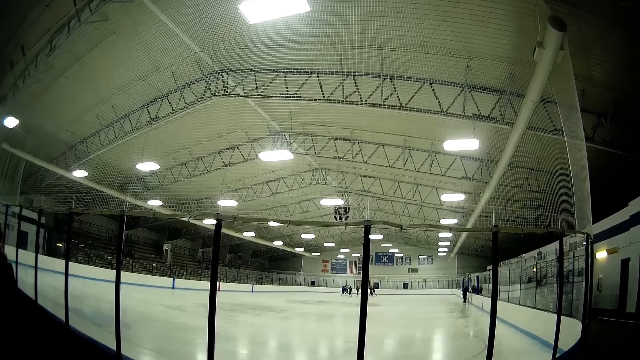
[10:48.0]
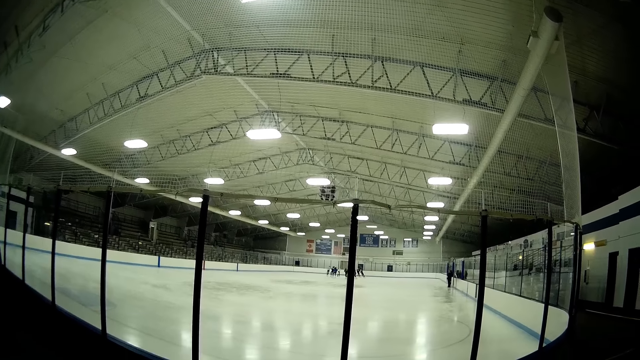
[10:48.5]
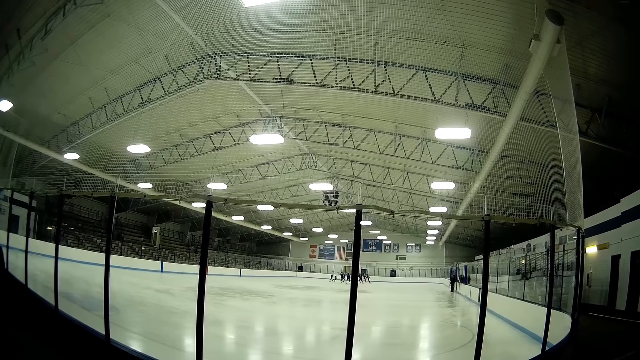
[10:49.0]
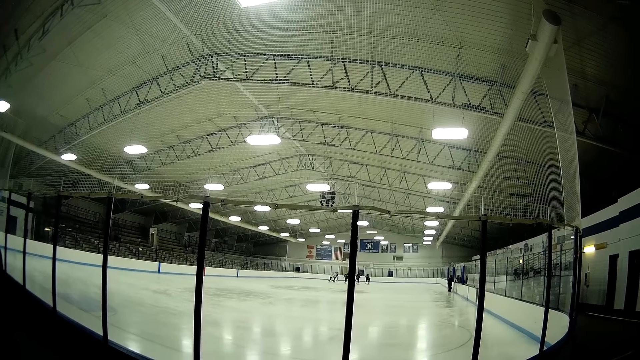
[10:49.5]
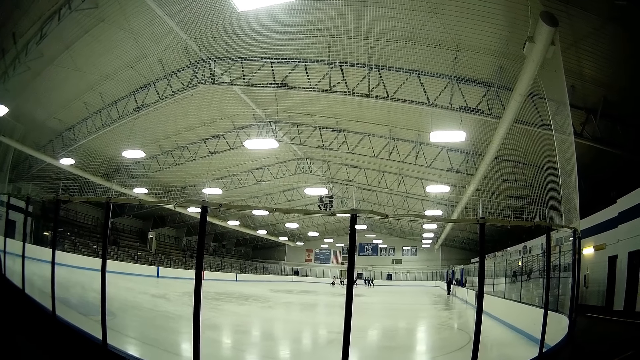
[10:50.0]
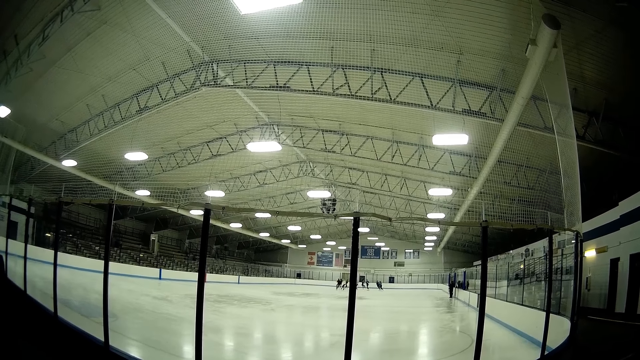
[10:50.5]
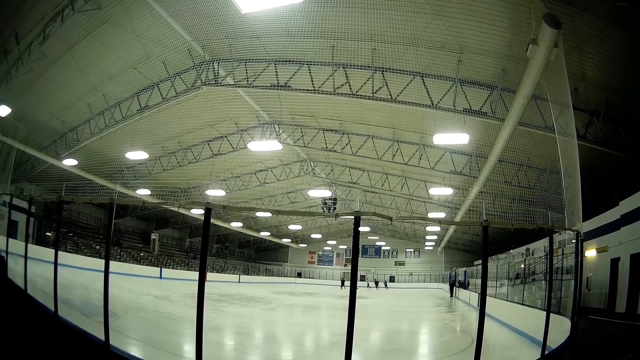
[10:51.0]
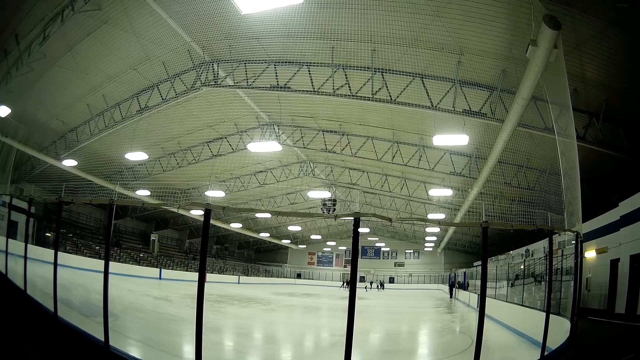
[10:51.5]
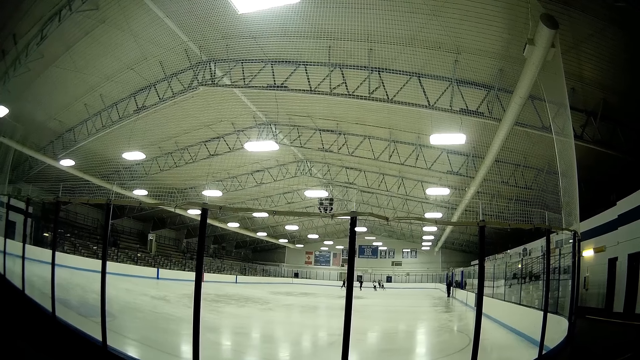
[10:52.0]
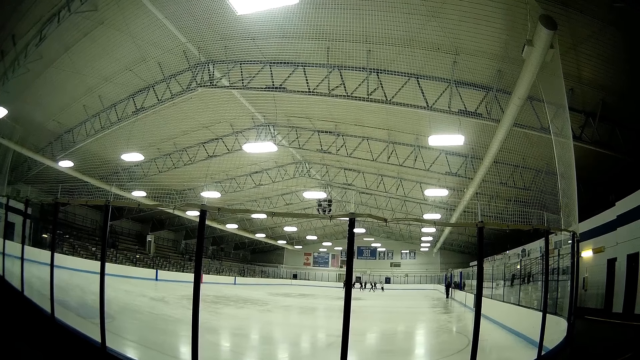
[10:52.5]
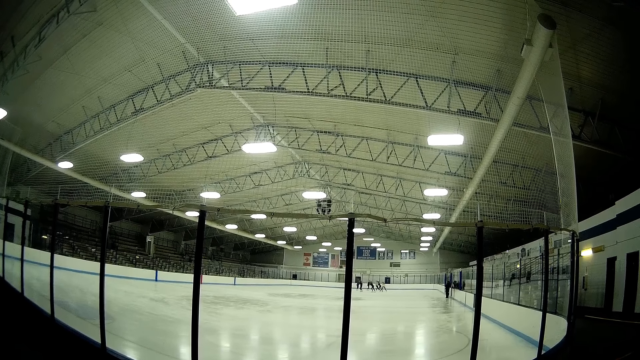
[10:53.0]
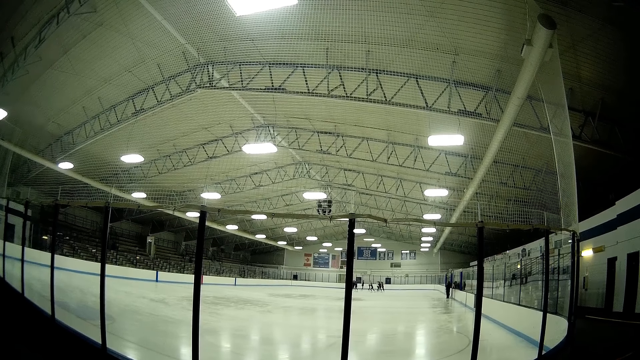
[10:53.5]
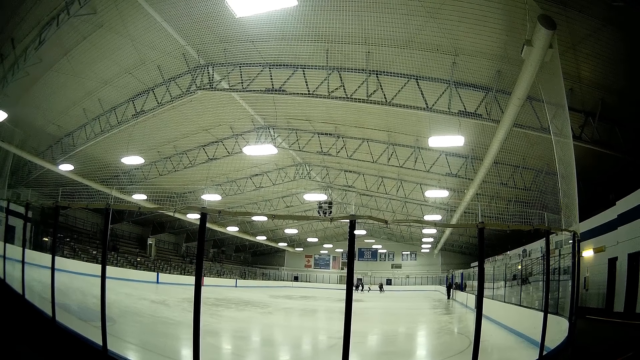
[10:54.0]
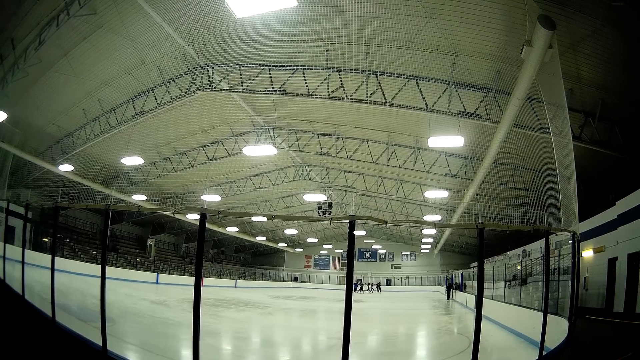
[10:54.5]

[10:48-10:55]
The camera wearer looks around.

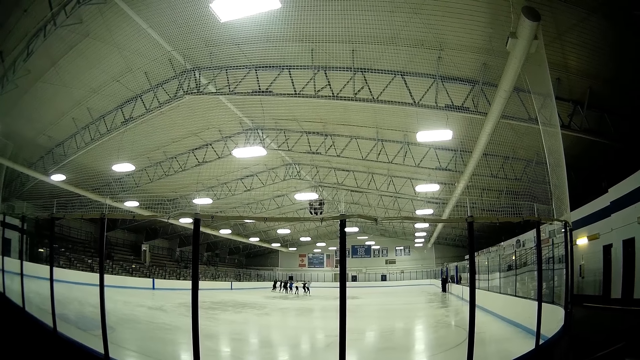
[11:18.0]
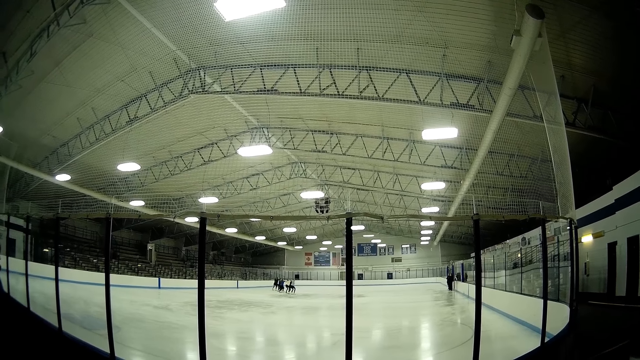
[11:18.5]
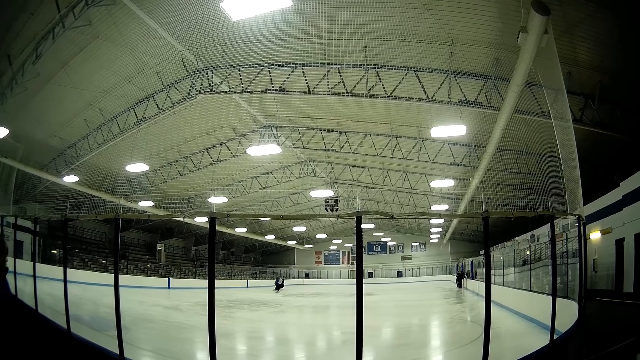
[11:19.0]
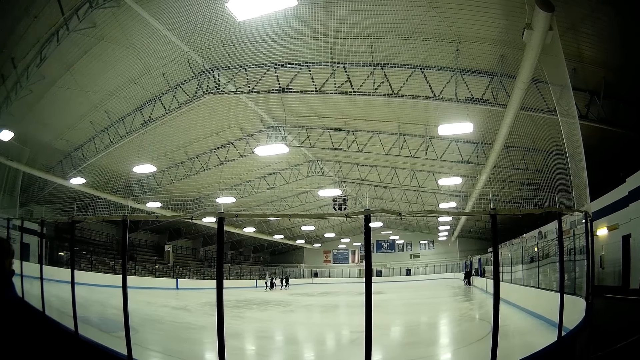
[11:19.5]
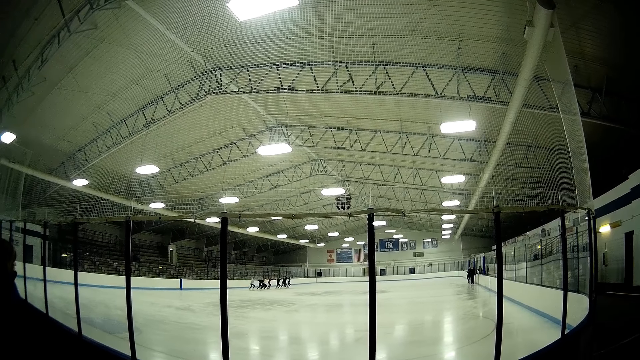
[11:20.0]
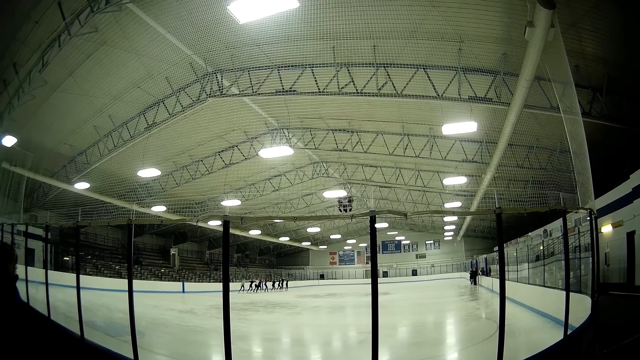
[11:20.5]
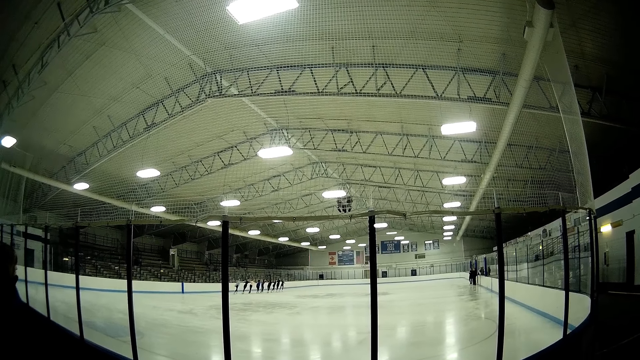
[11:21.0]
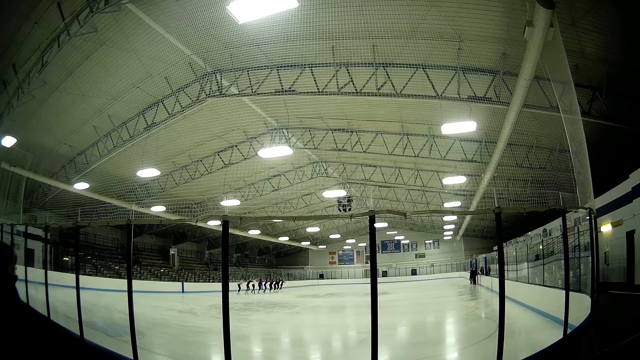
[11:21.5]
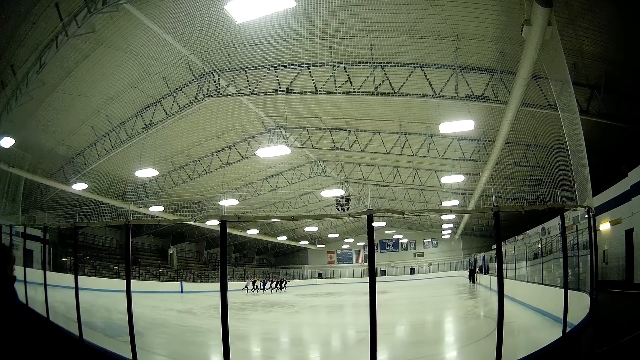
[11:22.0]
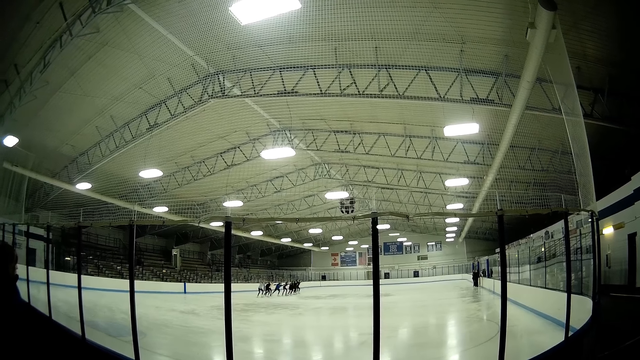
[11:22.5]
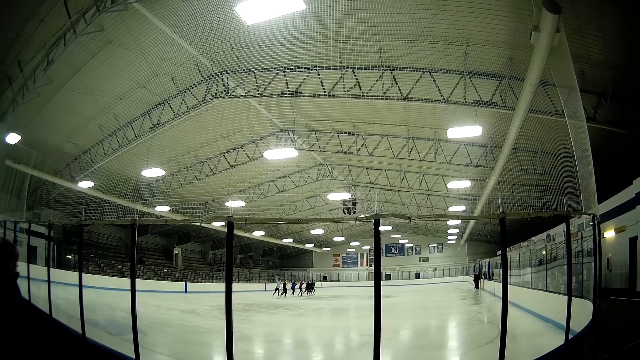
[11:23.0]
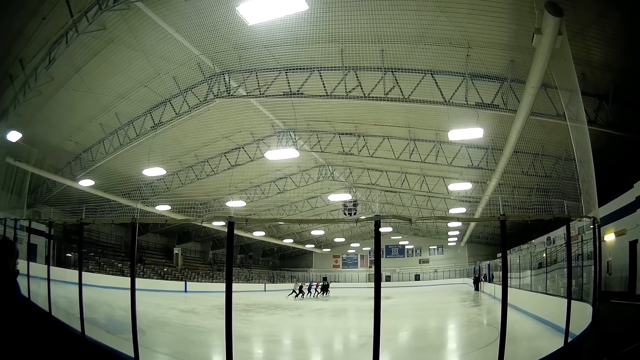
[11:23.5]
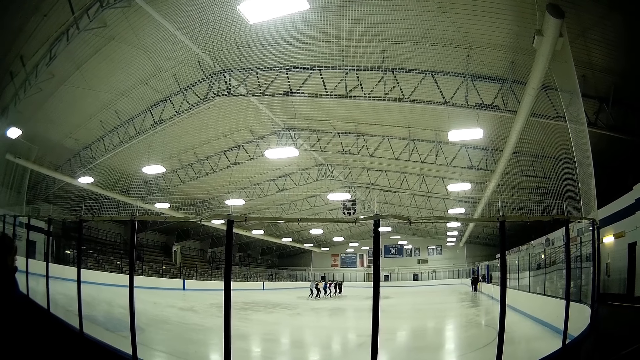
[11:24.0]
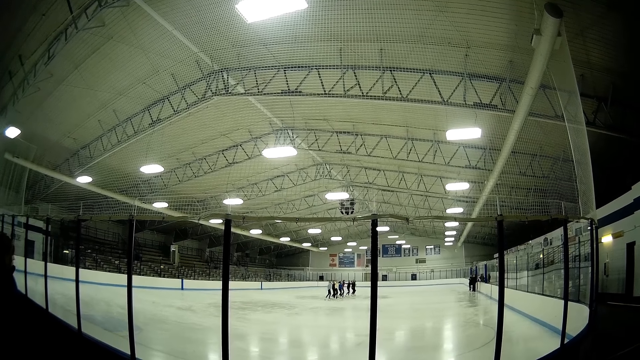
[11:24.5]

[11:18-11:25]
The camera wearer looks at skaters.
